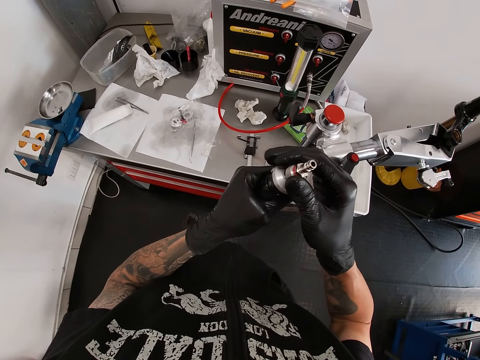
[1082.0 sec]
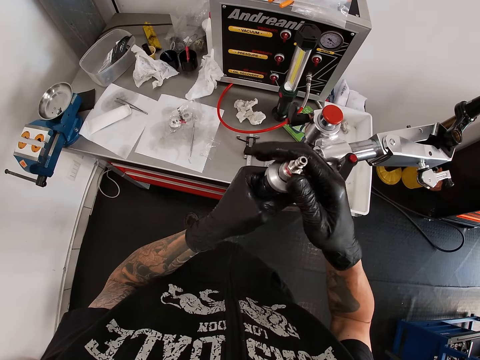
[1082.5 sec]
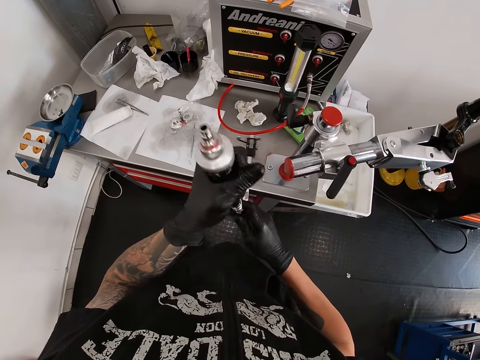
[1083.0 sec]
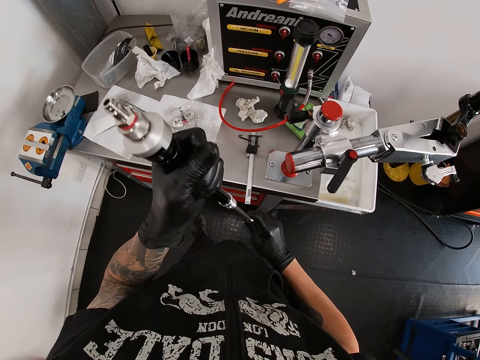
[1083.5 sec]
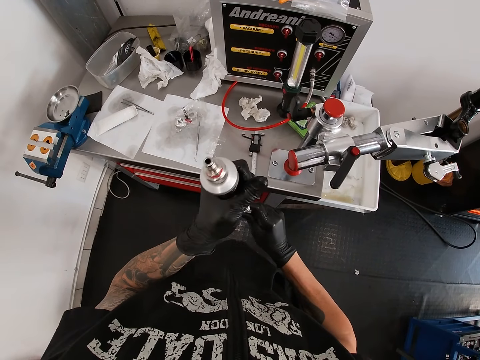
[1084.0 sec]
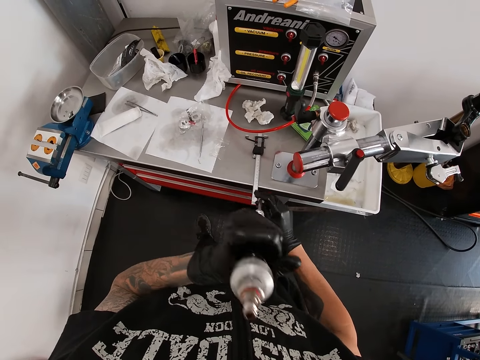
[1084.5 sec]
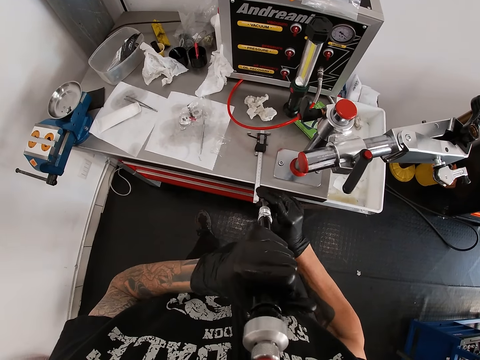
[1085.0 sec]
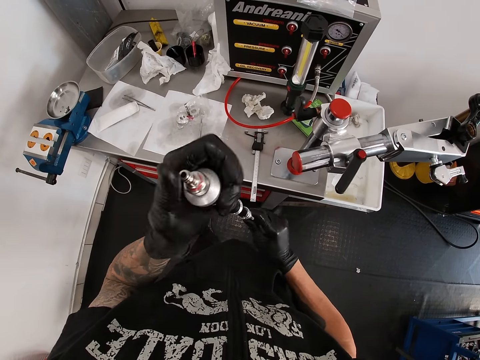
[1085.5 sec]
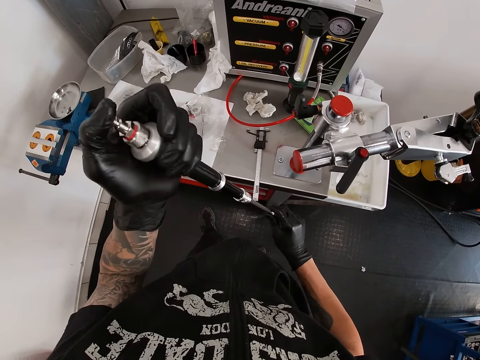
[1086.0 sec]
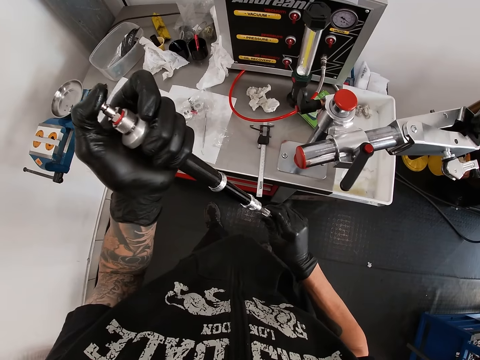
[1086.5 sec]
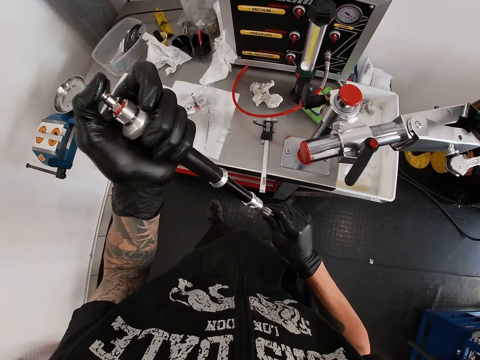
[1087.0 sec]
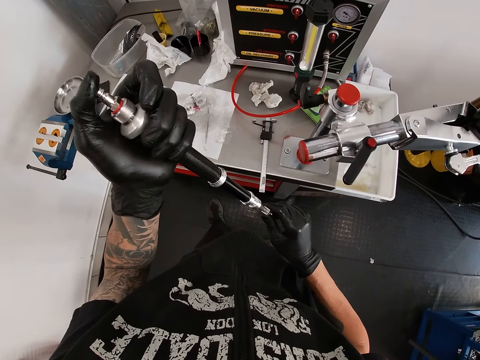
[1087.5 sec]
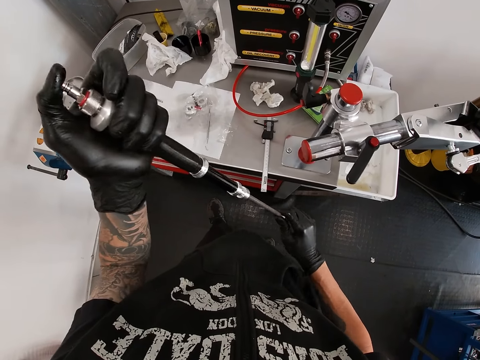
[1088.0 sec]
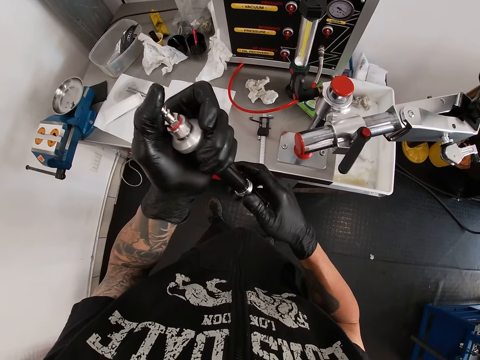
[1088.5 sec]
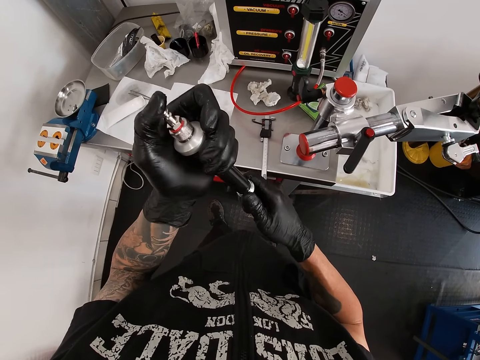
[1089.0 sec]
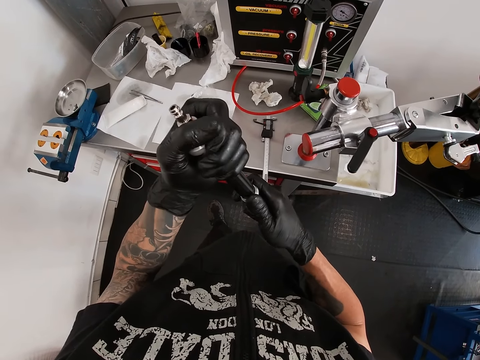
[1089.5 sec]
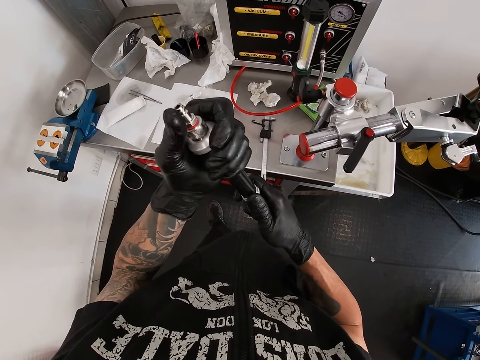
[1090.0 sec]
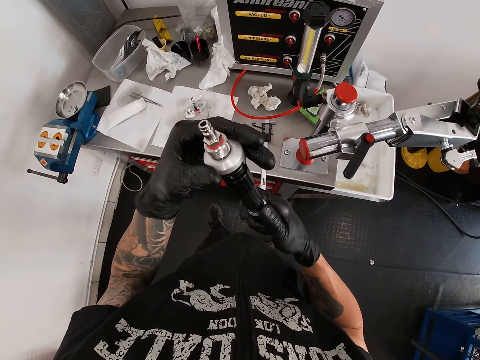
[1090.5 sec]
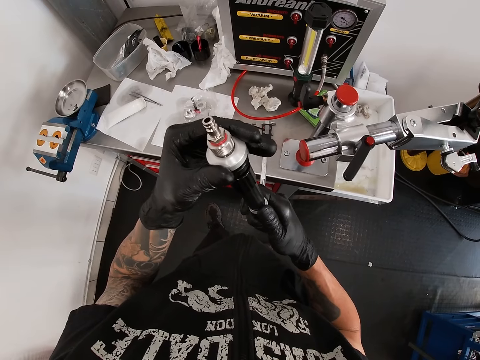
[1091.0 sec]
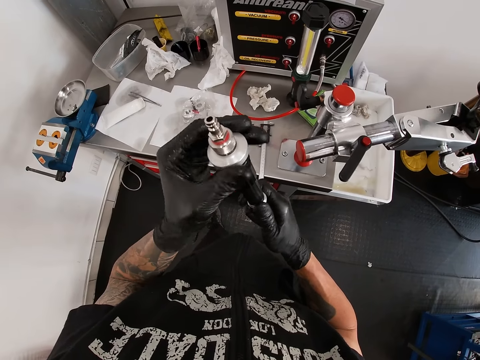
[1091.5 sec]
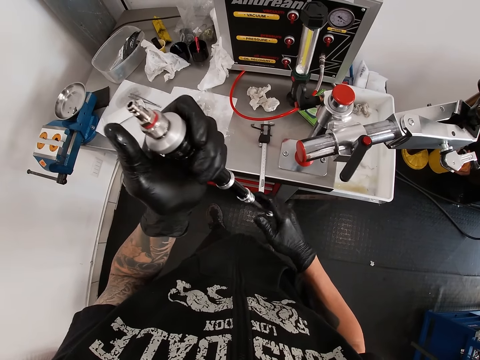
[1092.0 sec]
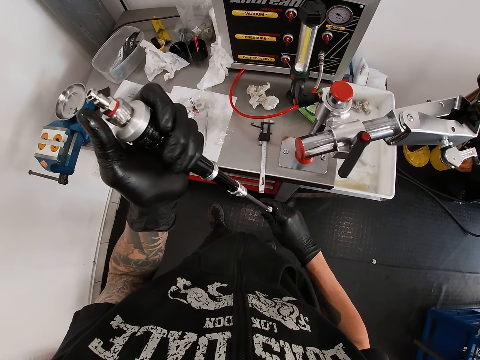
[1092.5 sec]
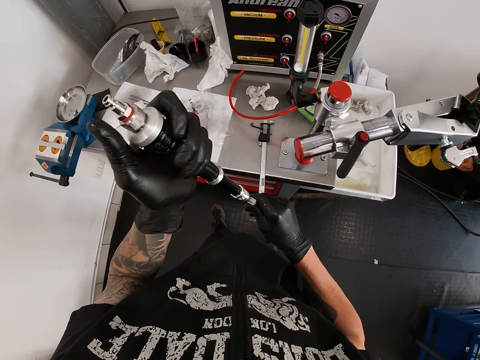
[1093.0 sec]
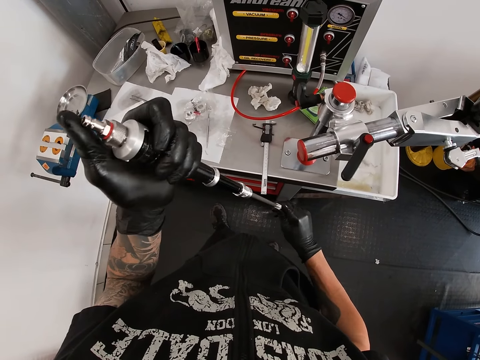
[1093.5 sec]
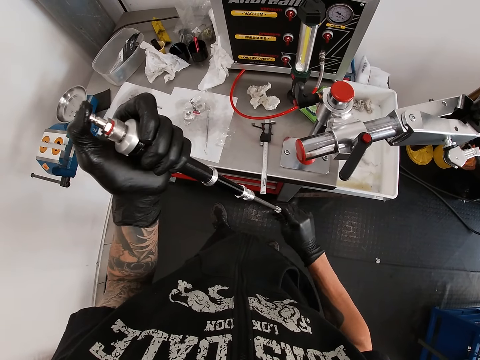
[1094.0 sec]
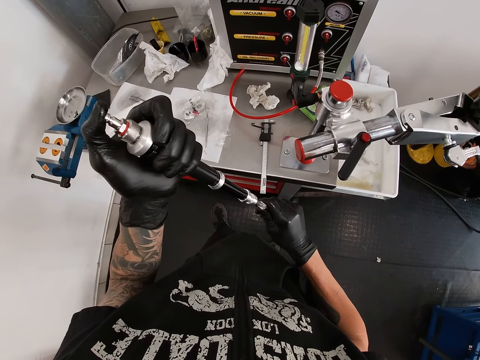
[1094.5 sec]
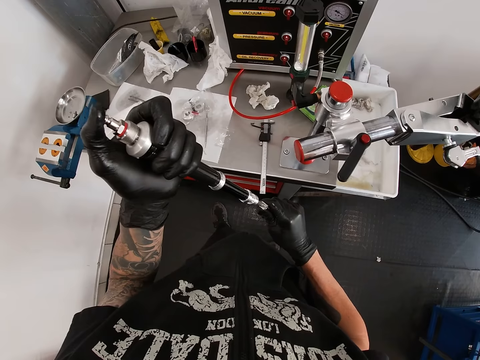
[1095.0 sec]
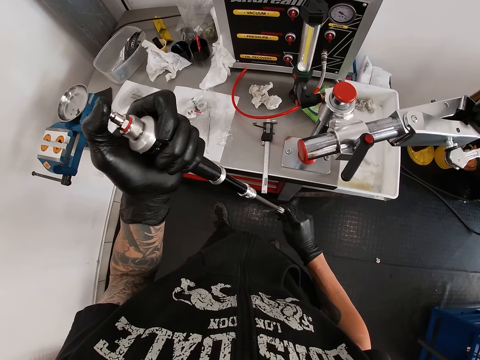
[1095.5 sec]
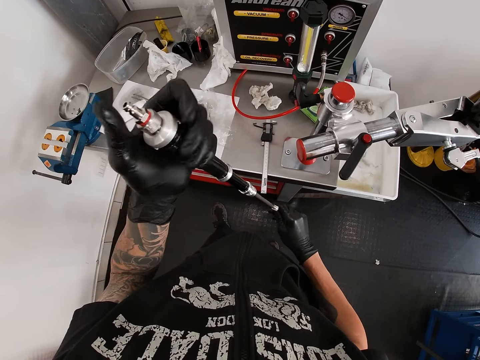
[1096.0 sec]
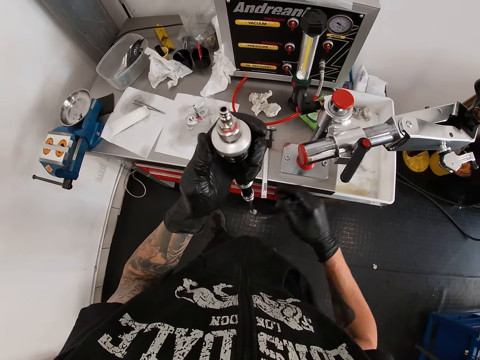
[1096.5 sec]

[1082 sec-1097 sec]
The camera wearer moves the right hand. He tests the shock bushing with his gloved hands. He examines something. He adjusts the shock bushing with his gloved hands. He tests the shock bushing with his gloved hands.

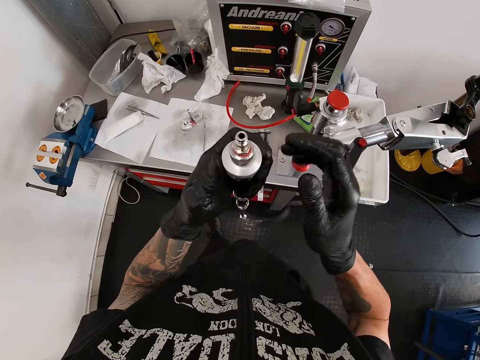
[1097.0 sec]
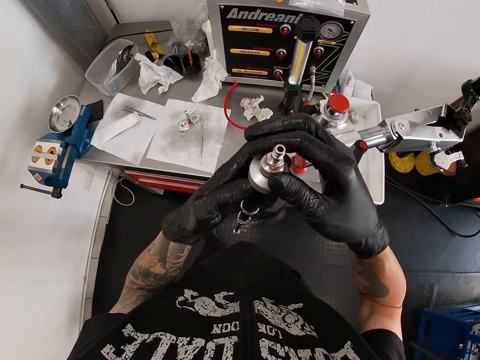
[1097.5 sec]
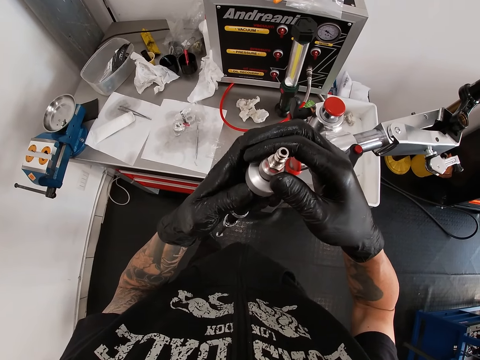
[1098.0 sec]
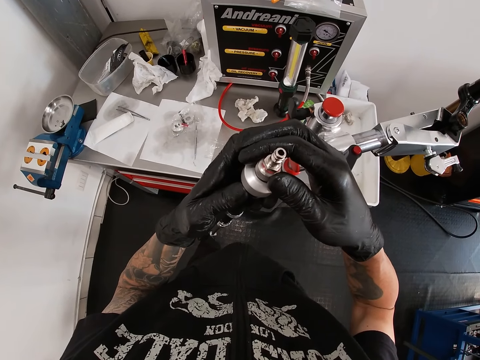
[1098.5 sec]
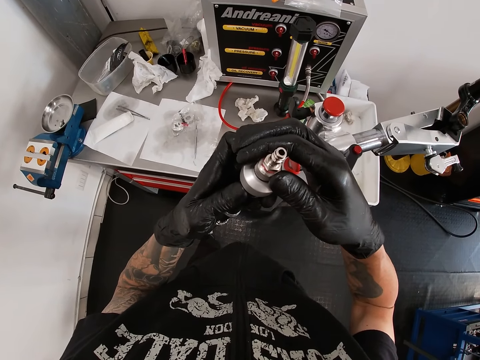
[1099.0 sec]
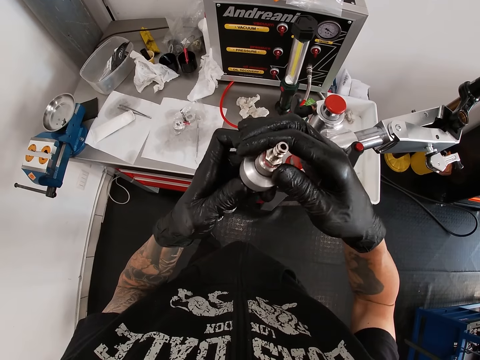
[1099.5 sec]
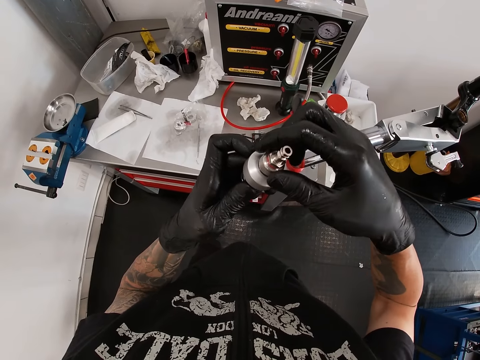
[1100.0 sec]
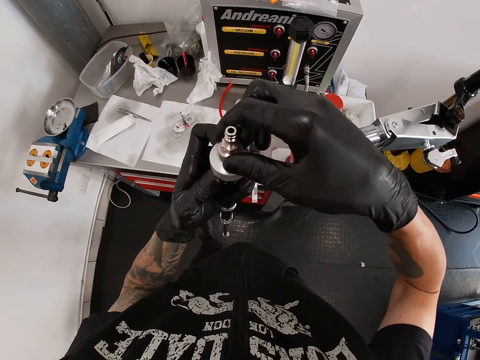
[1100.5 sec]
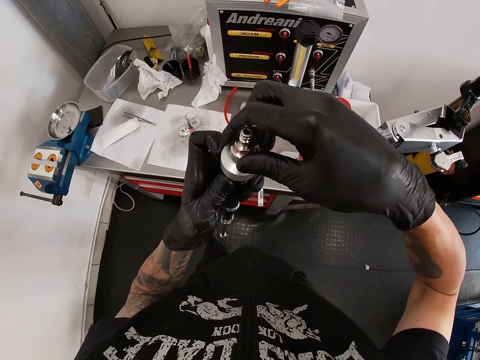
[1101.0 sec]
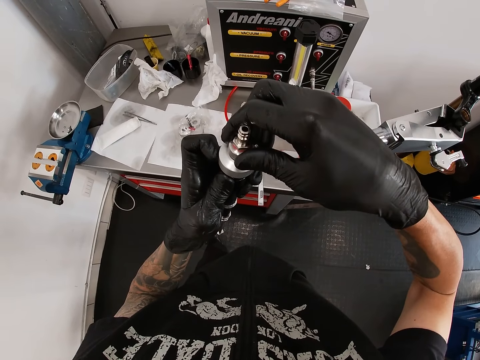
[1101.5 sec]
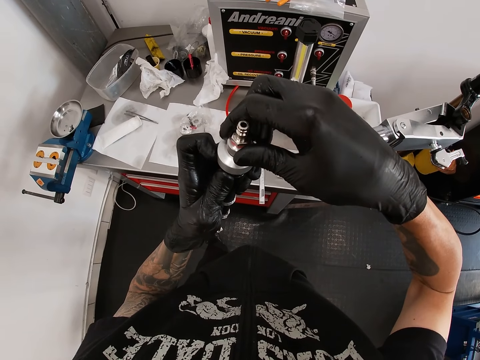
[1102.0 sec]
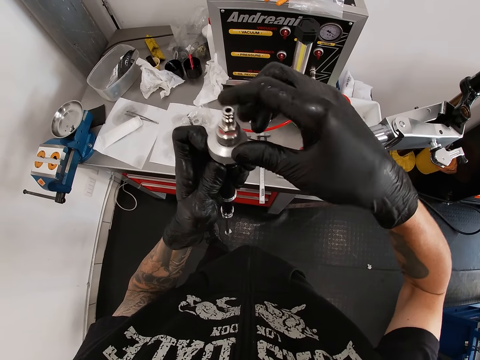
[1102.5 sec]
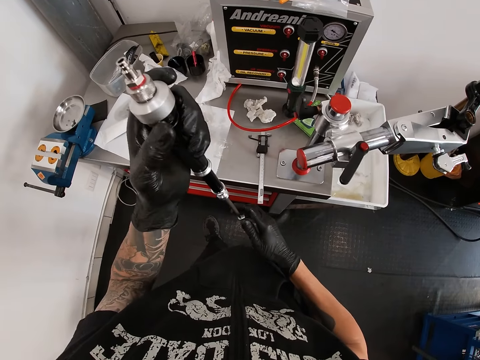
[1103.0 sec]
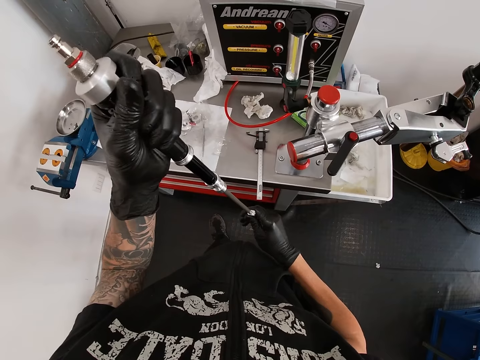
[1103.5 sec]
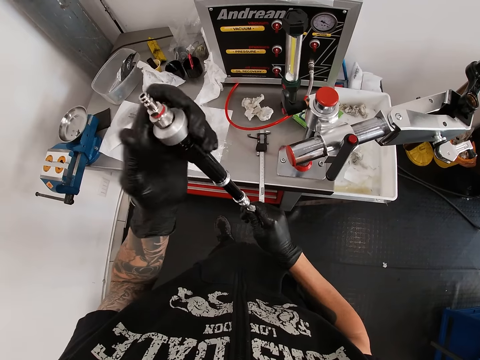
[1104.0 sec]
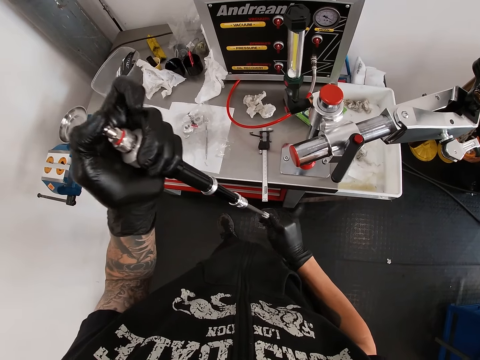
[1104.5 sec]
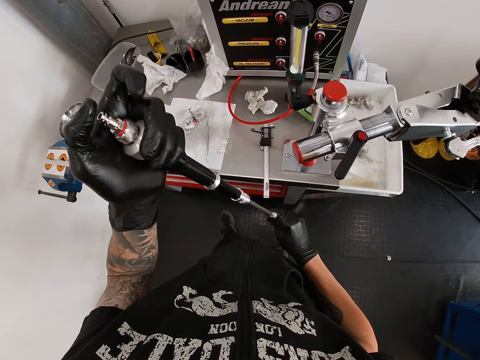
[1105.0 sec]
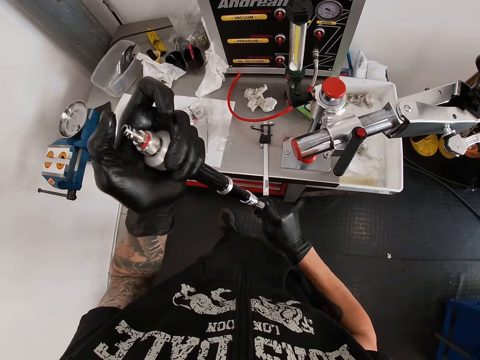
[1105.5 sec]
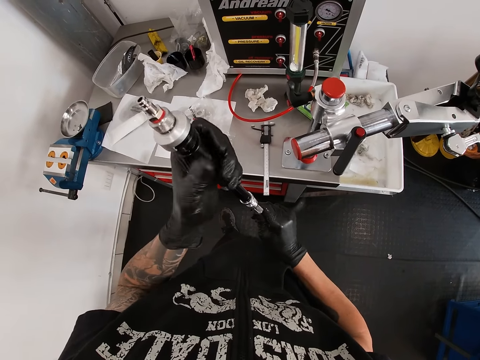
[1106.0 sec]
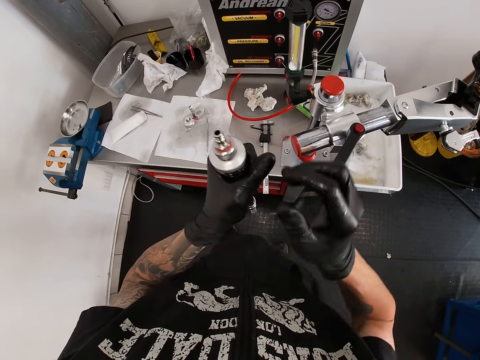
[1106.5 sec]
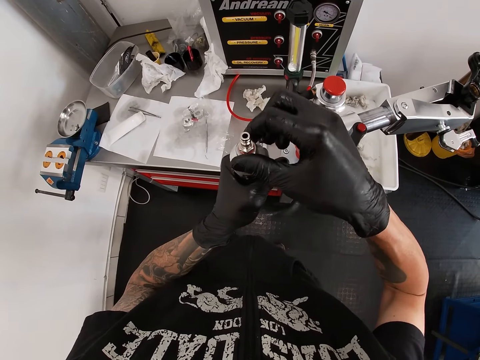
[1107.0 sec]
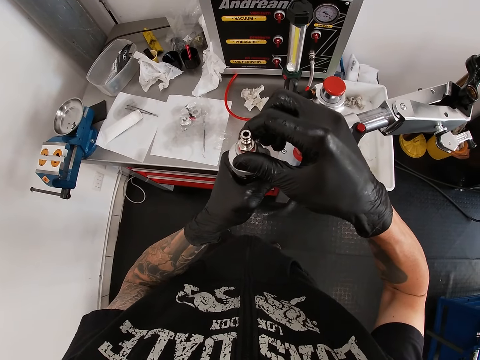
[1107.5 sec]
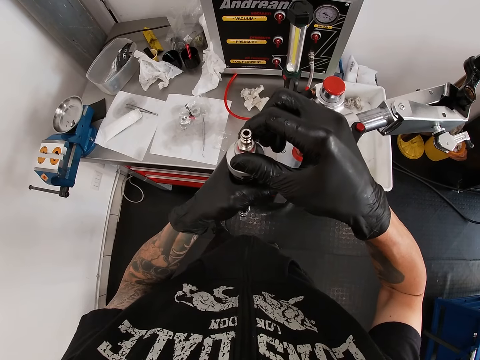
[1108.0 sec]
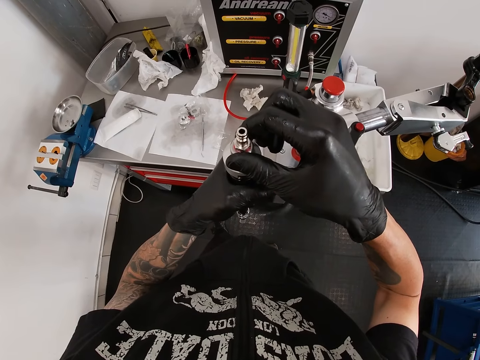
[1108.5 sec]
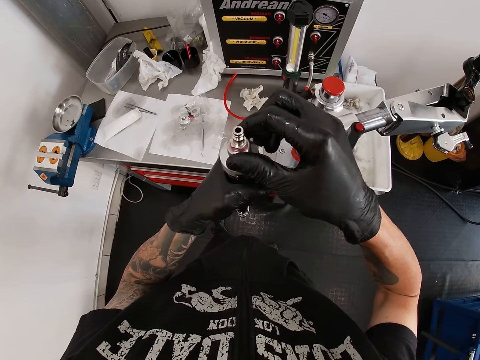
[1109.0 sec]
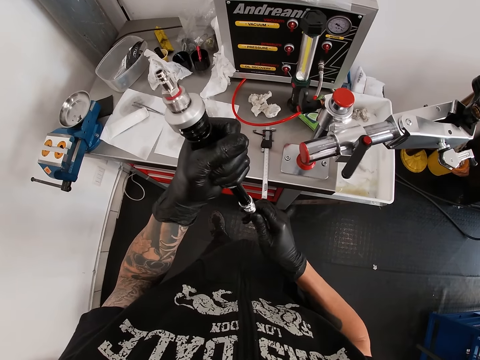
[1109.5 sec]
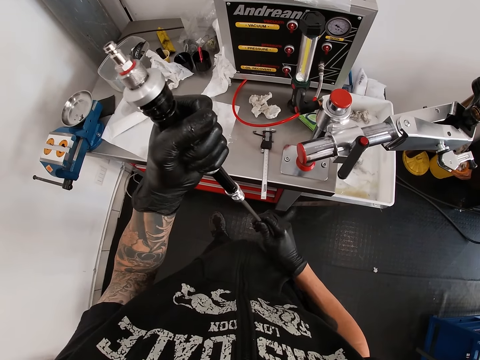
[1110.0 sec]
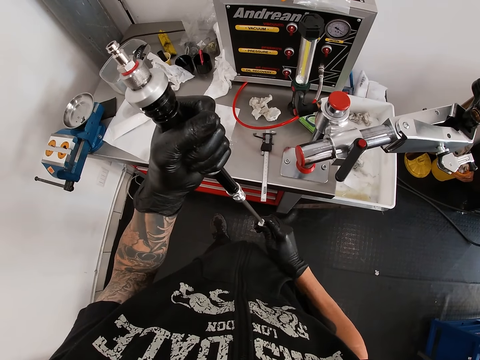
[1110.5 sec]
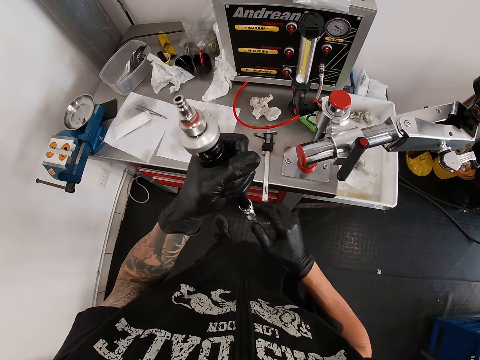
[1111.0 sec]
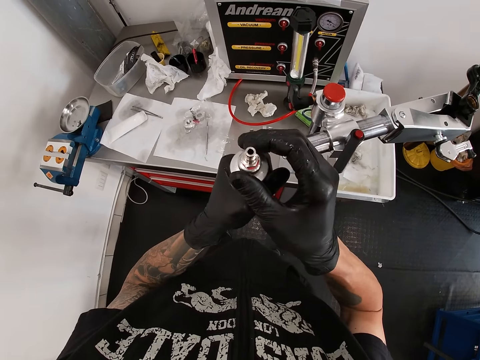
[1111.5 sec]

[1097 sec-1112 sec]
The camera wearer adjusts something. He loosens a bolt on the Fox Float with his right hand. He adjusts something. He pumps the Fox Float with his right hand. He loosens the bolt on the Fox Float with his right hand. He adjusts something. He pumps the Fox Float with his right hand.
